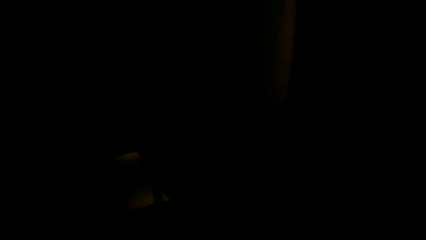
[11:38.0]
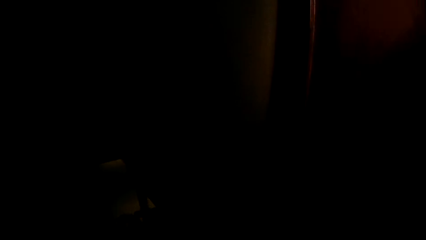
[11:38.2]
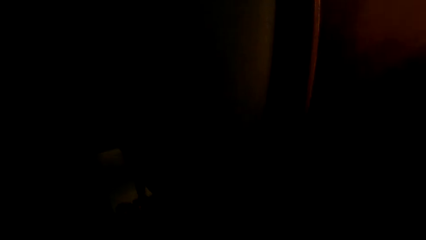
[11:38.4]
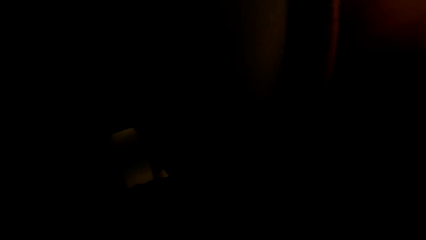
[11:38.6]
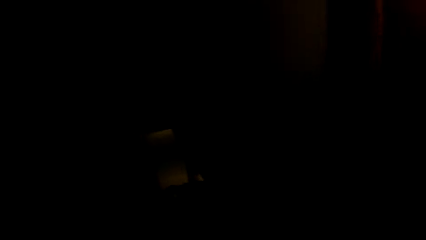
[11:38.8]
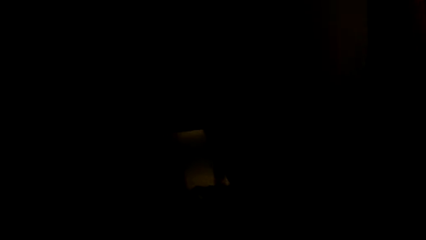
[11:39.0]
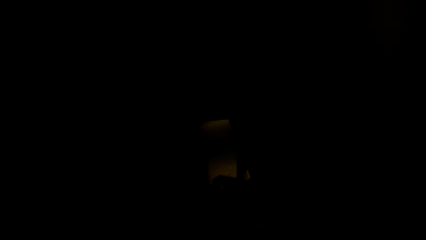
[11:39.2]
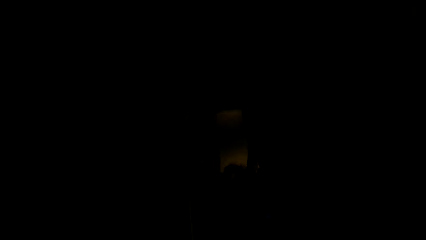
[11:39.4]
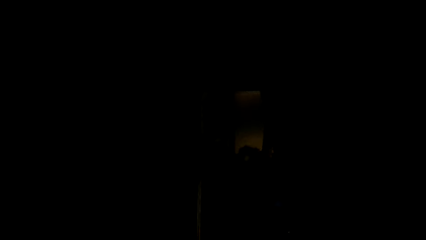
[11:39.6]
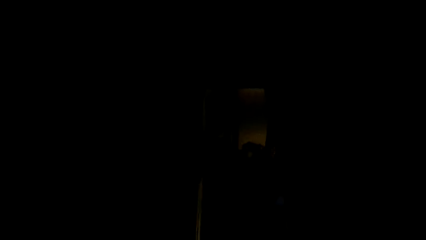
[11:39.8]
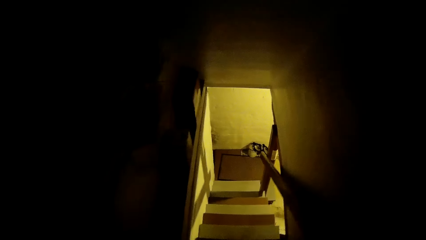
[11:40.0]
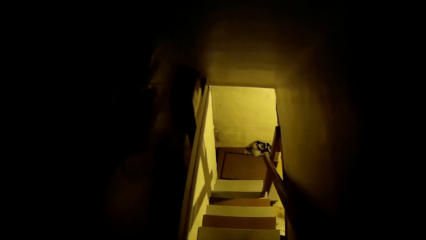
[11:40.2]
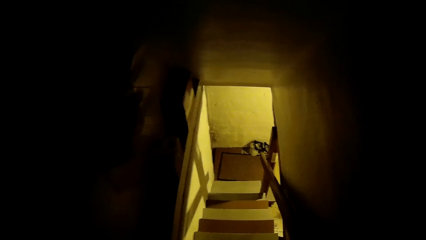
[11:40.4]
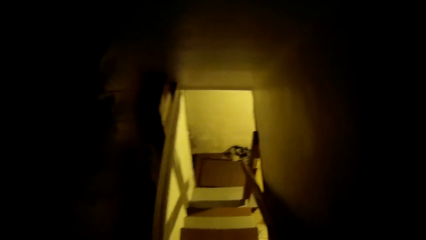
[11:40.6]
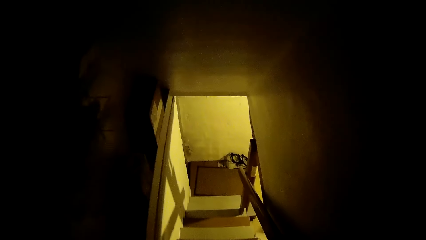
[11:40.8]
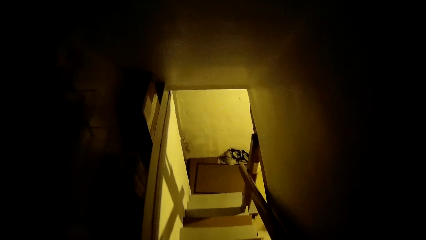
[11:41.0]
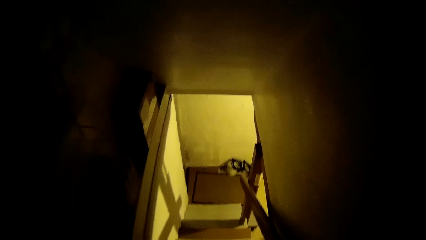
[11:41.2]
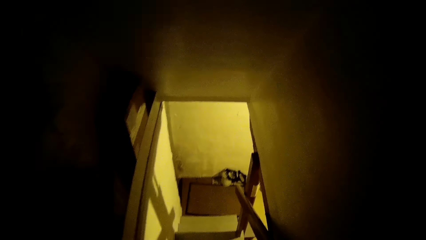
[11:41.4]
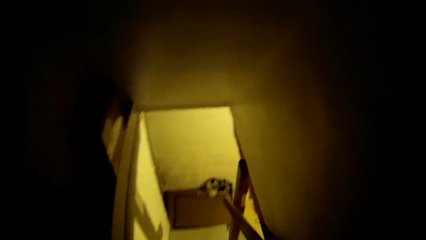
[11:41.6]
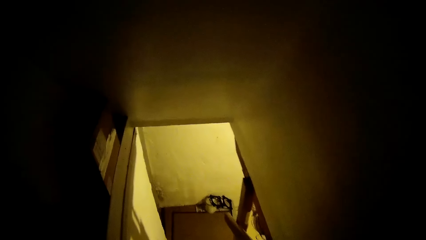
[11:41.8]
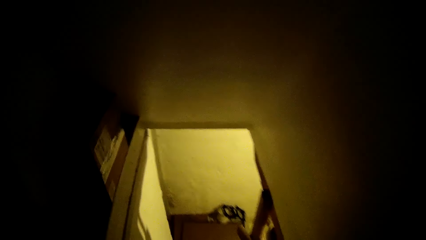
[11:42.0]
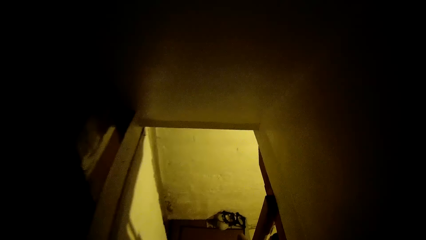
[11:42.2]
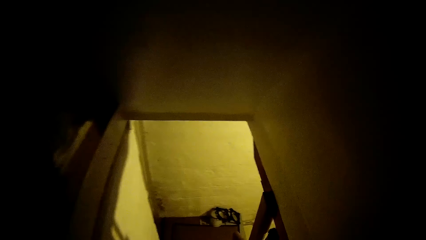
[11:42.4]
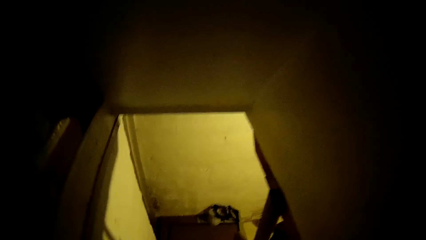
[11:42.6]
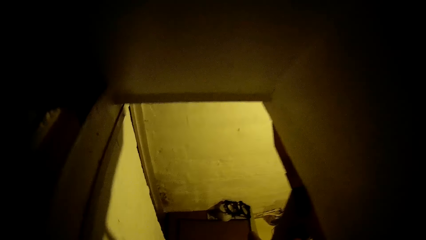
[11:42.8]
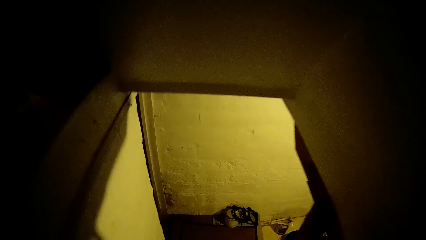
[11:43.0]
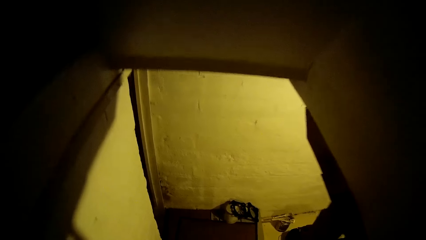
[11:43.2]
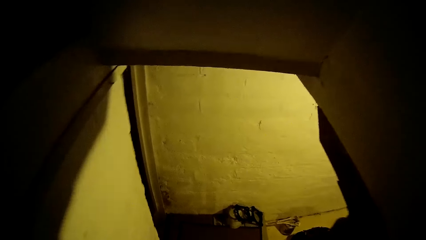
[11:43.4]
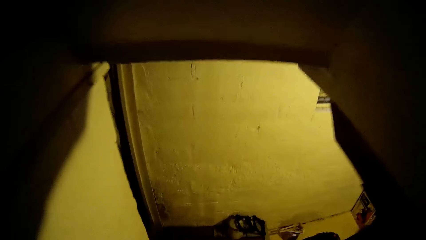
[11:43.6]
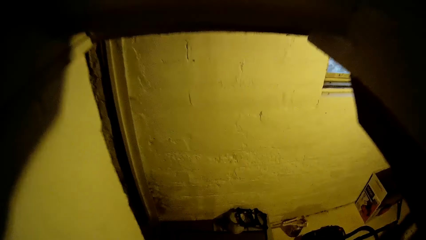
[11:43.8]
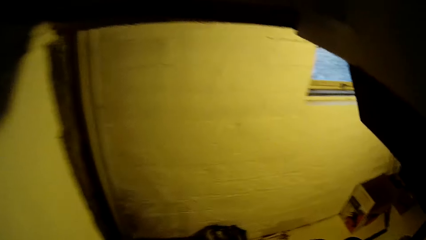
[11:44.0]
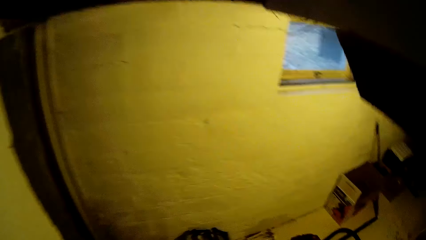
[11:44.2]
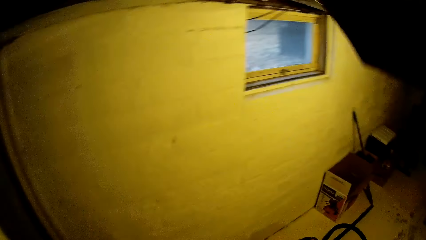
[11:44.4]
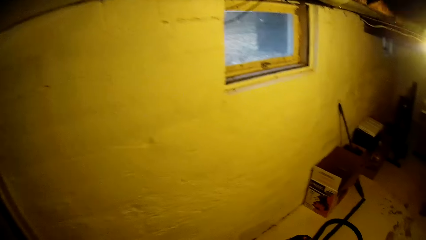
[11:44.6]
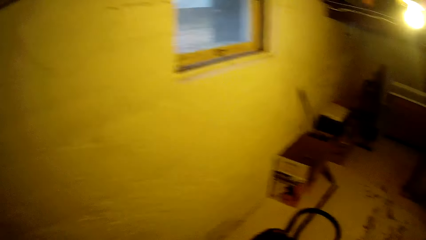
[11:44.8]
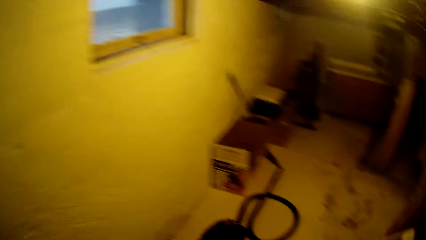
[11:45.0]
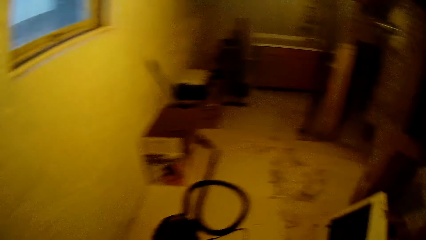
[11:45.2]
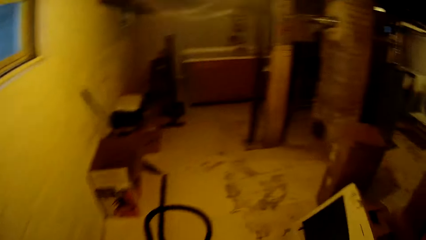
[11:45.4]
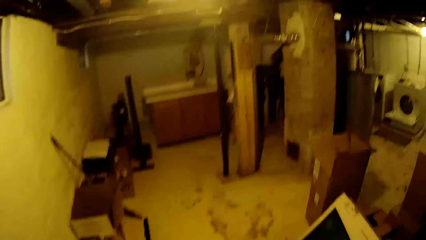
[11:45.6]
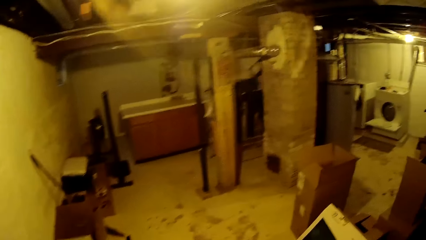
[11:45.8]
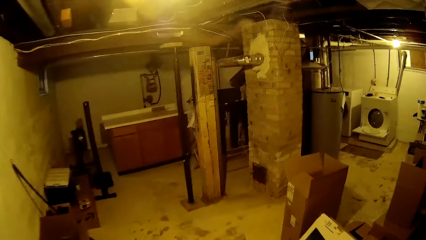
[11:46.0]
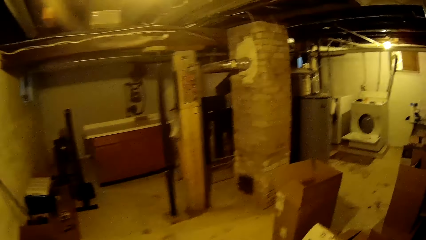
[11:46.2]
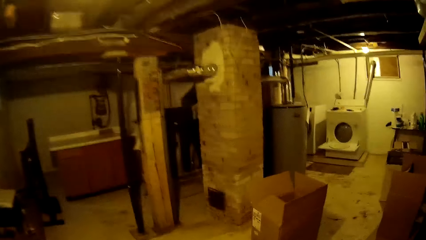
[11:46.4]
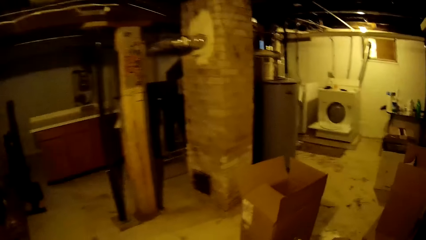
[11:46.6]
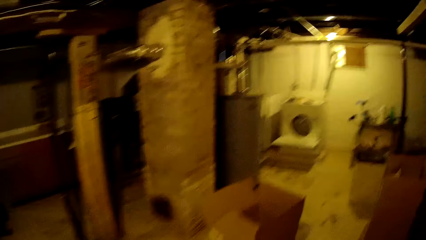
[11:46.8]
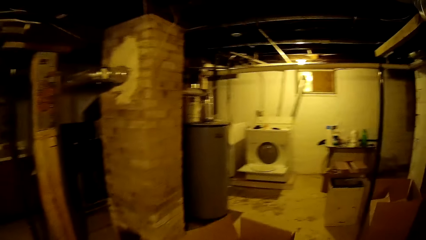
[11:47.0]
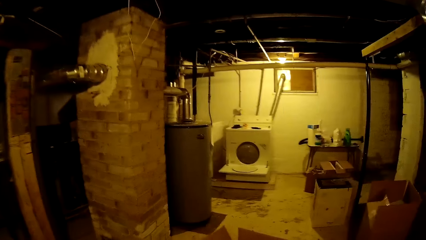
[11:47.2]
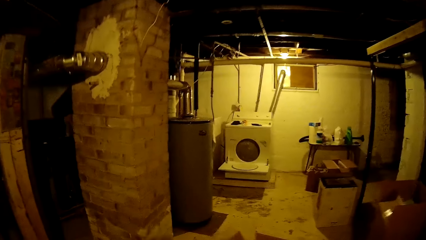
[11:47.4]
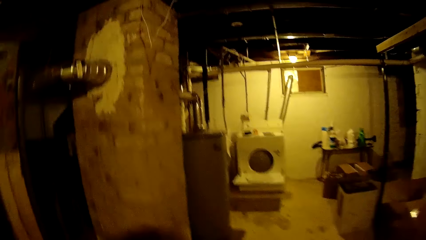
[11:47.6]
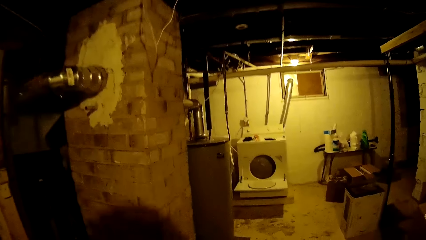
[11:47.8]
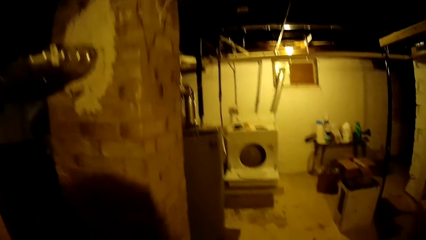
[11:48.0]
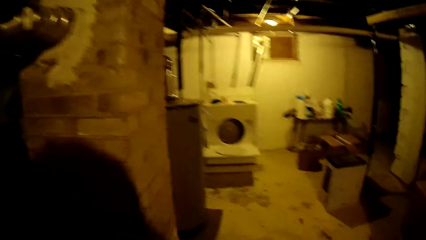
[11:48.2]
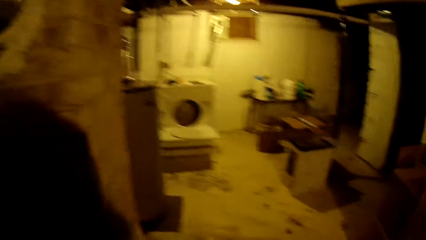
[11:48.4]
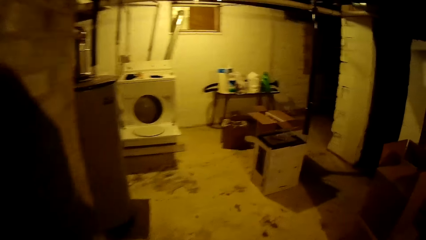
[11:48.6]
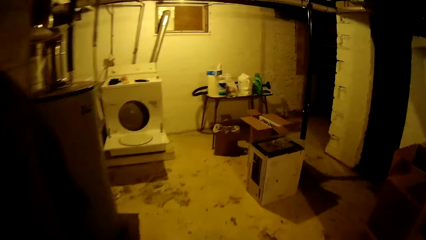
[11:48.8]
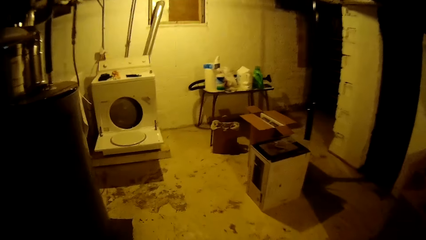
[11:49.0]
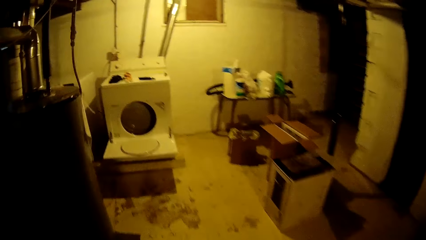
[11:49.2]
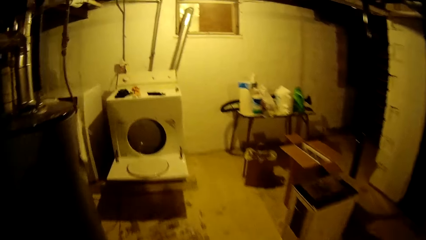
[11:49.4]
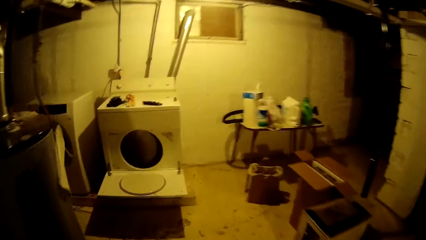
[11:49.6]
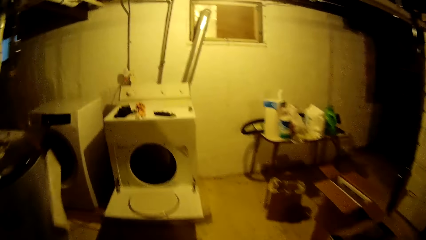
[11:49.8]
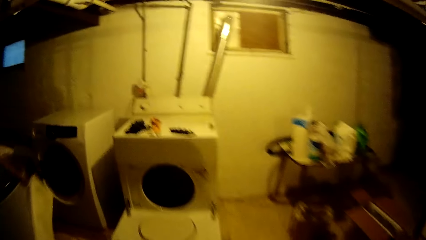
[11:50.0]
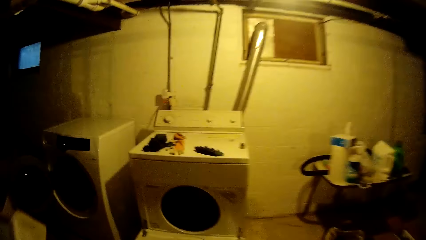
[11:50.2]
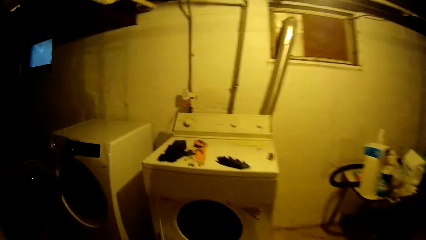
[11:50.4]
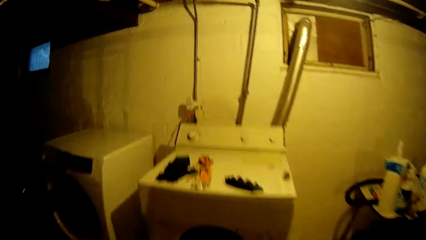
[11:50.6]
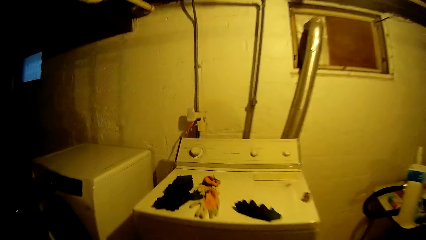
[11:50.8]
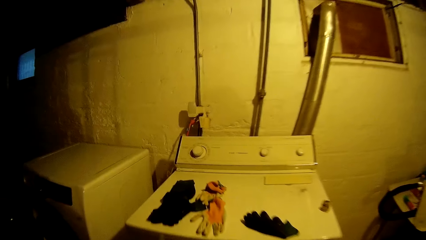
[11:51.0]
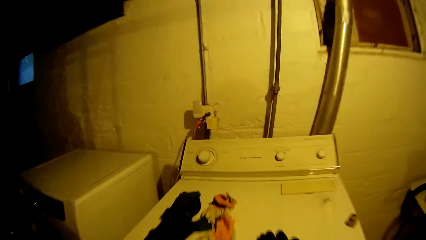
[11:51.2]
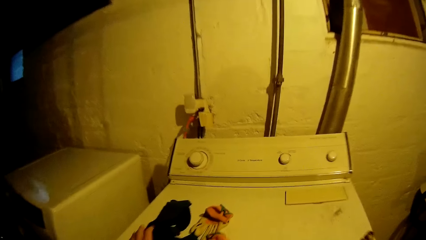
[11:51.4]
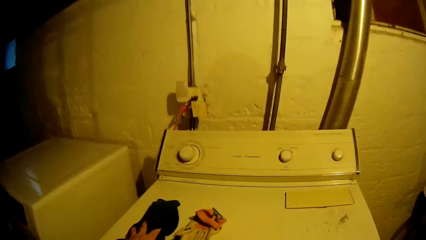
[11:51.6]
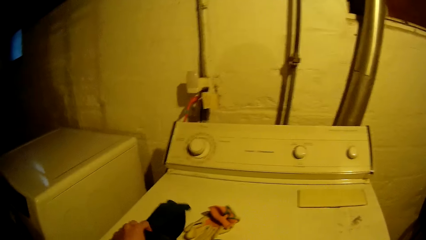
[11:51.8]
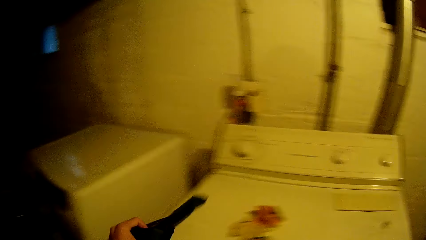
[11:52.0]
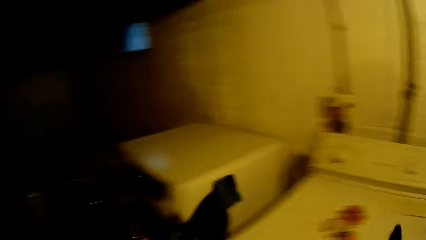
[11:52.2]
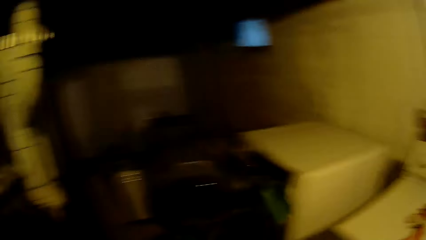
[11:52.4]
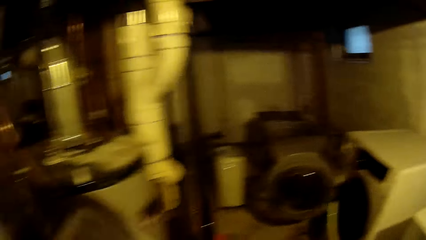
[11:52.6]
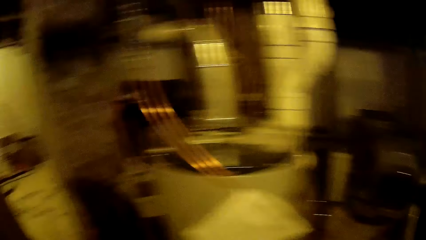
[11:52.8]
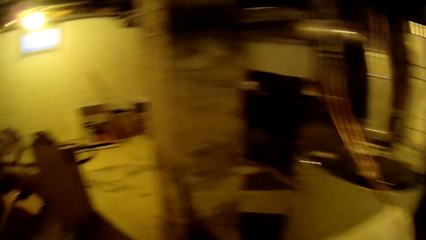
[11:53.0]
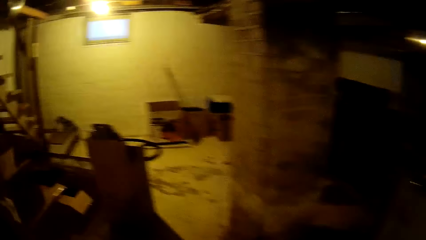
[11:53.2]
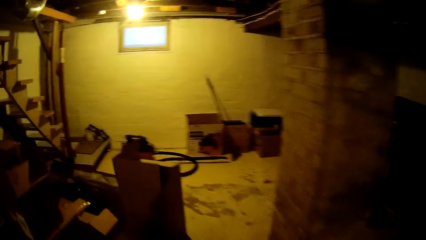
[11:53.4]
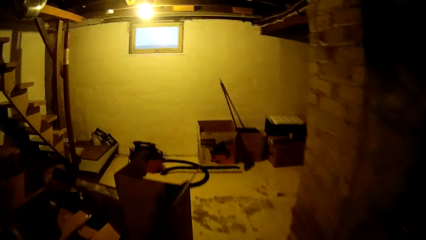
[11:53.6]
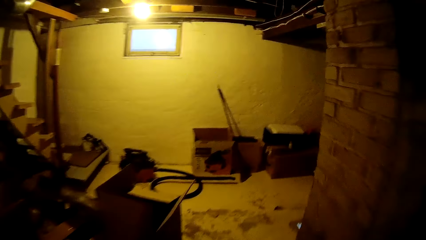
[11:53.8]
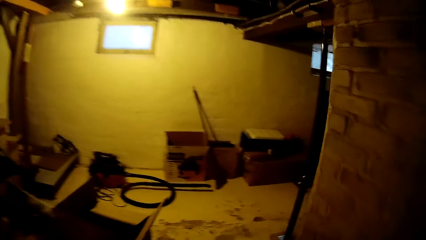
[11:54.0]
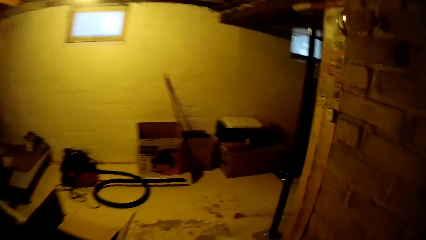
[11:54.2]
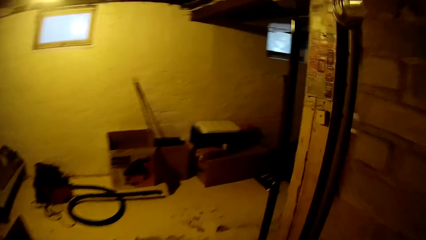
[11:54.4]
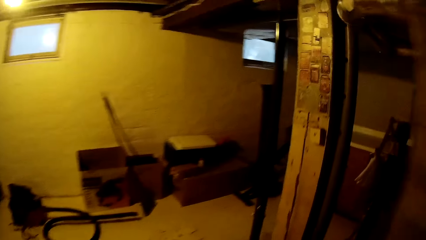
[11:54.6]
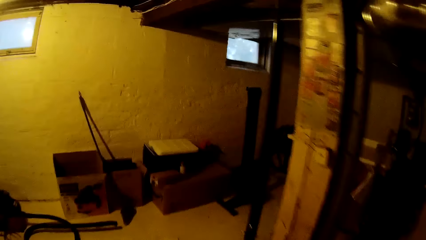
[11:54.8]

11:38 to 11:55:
The camera wearer walks down a staircase. She walks into the basement. She picks up a pair of hand gloves from the top of a washing machine with her left hand.
